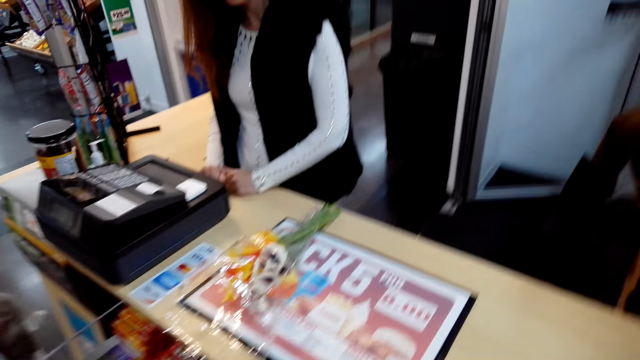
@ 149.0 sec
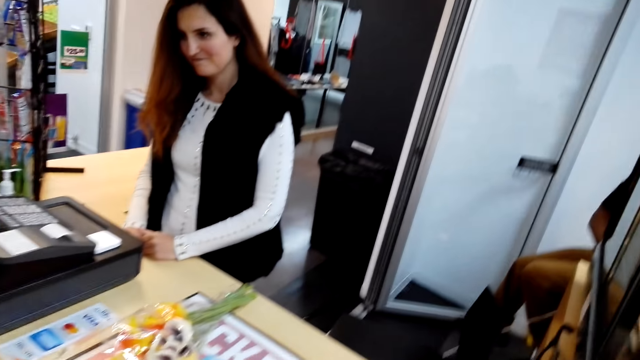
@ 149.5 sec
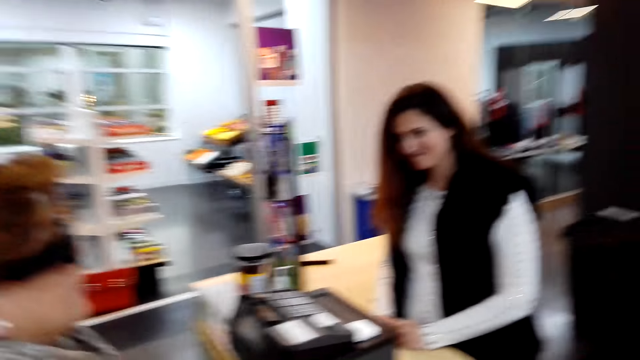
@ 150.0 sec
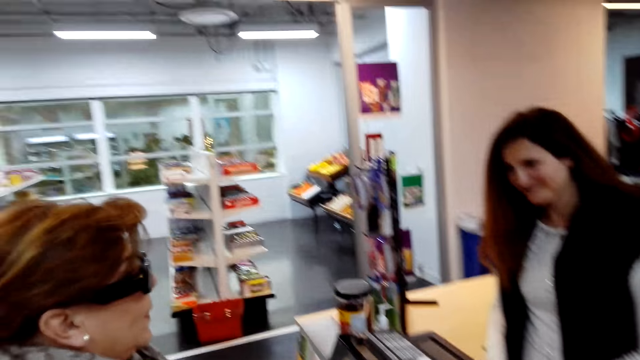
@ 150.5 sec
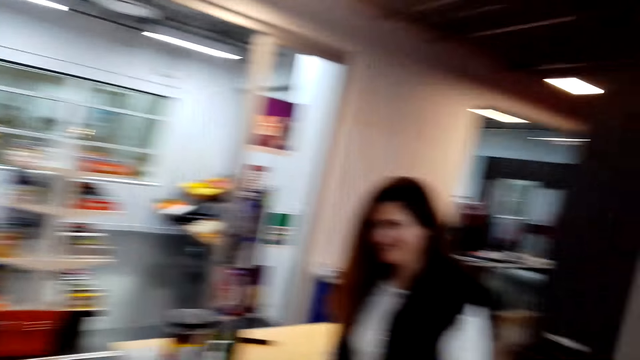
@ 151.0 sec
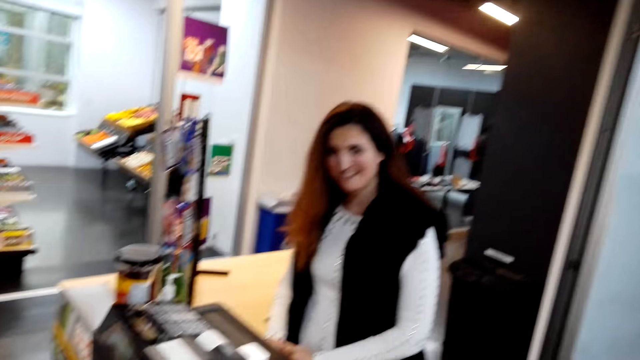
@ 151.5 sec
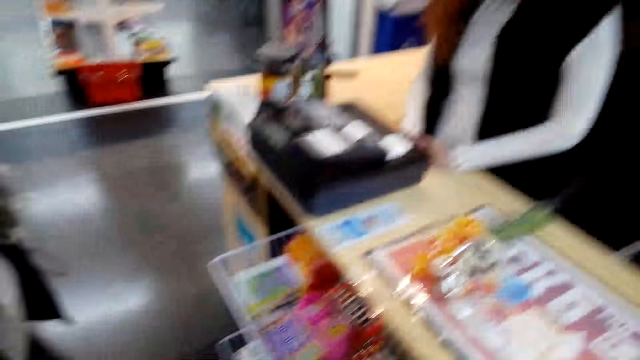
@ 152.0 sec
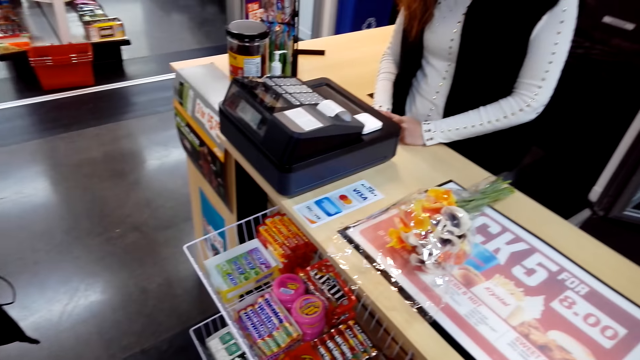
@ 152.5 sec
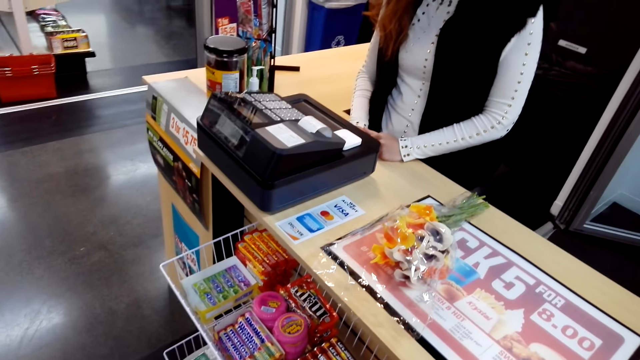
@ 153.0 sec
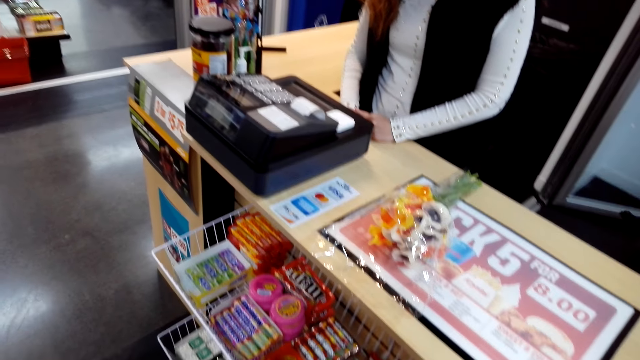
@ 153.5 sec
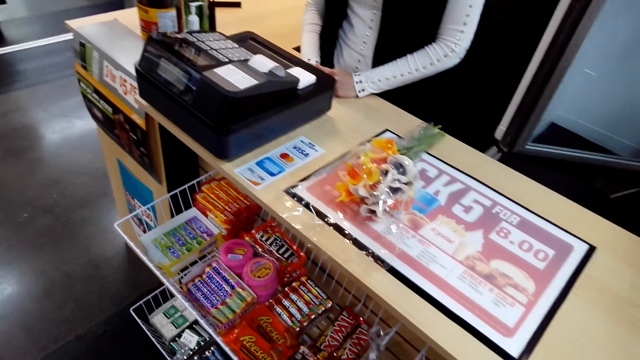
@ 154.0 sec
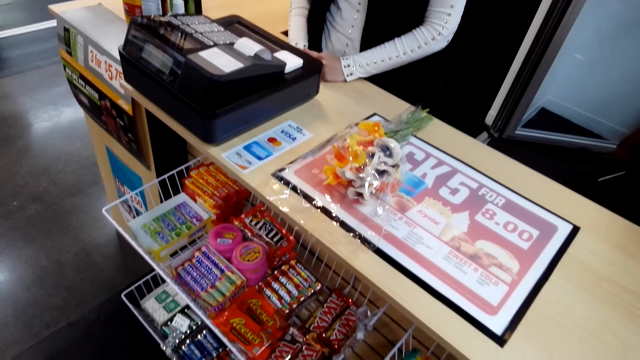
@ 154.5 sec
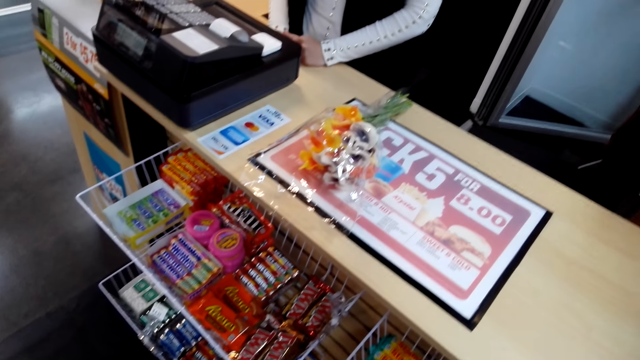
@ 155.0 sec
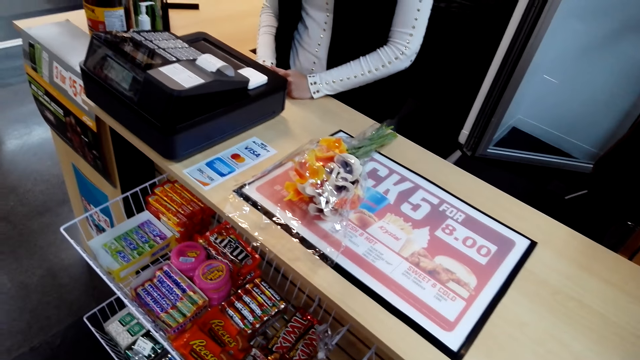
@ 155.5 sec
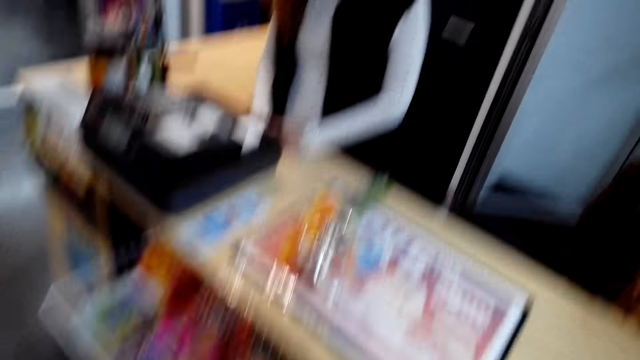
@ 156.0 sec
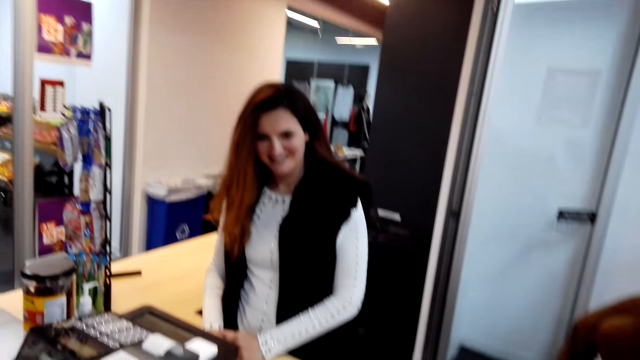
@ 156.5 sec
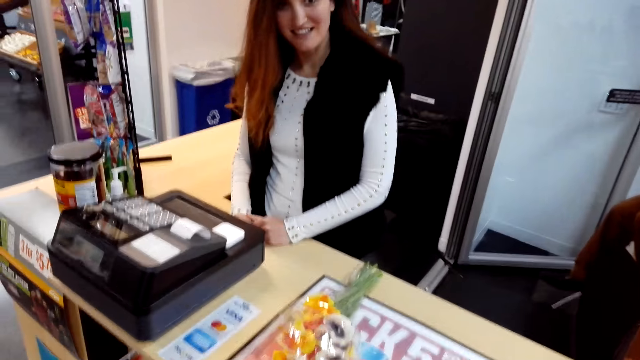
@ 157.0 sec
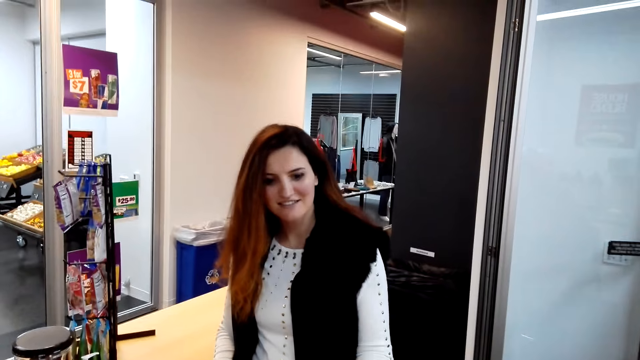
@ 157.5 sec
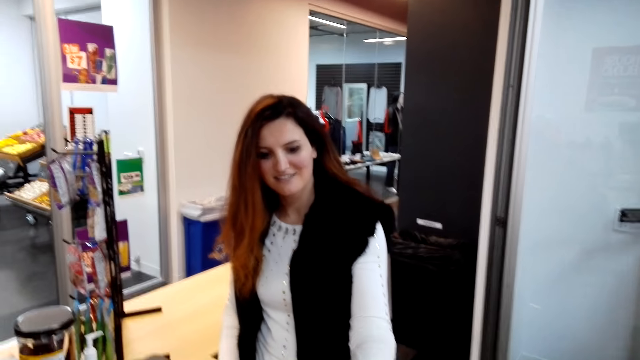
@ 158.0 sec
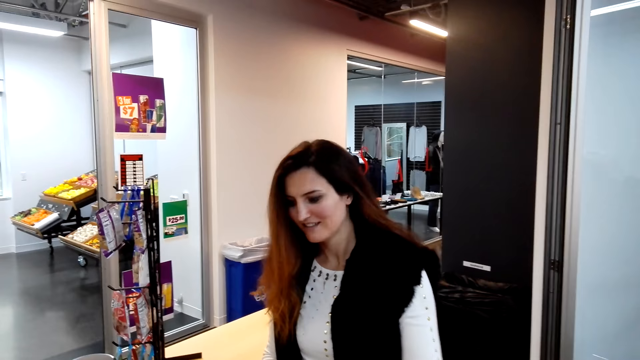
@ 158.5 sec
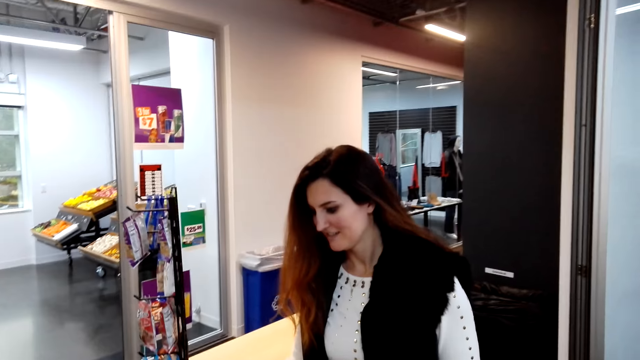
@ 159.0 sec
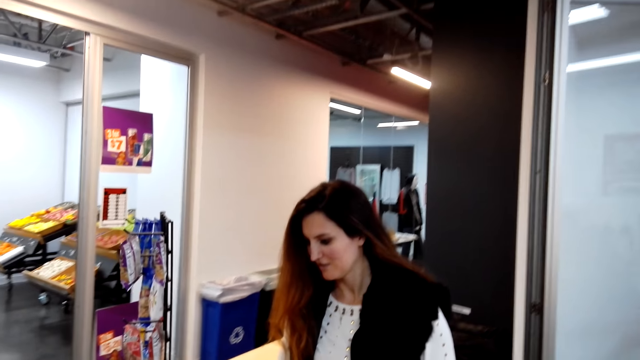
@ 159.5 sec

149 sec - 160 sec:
The camera wearer converses to a cashier and a lady. They talk with the cashier.

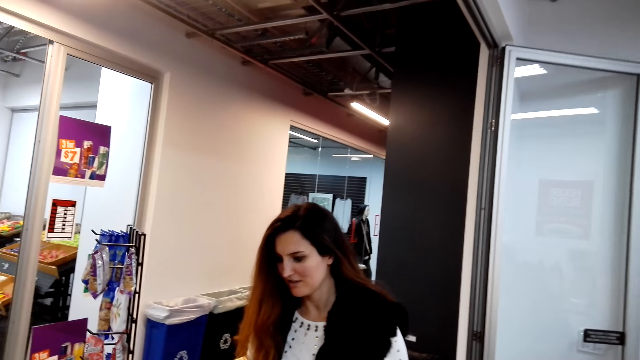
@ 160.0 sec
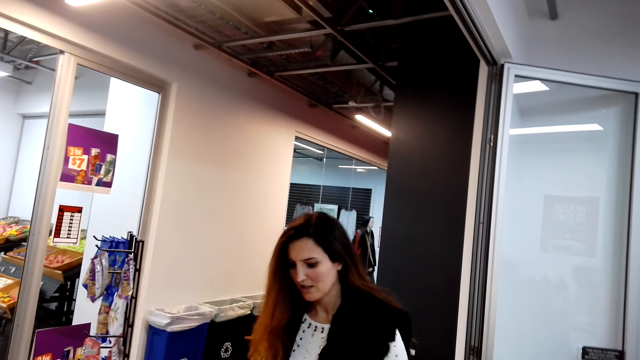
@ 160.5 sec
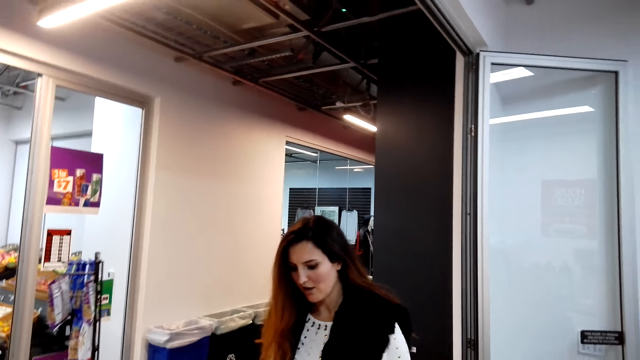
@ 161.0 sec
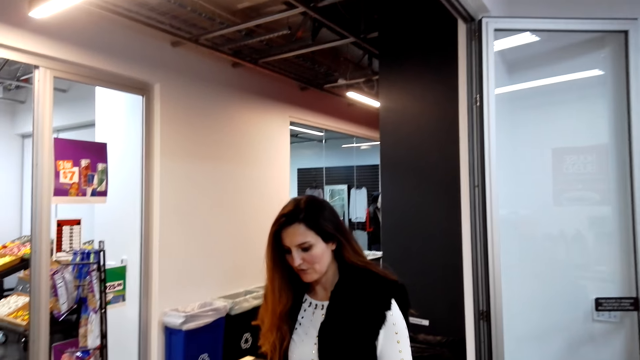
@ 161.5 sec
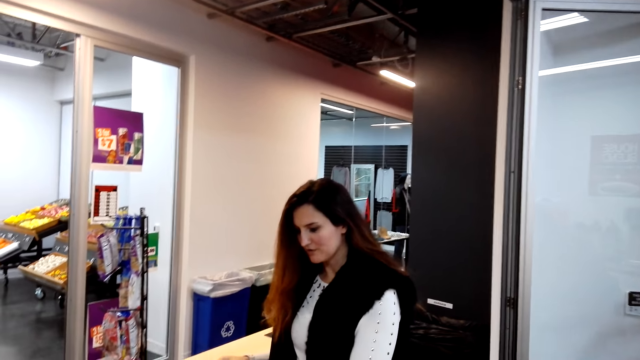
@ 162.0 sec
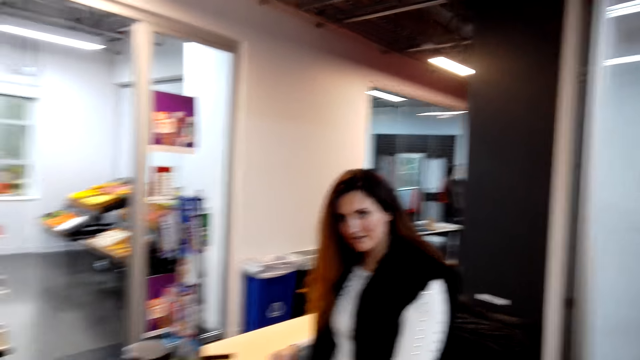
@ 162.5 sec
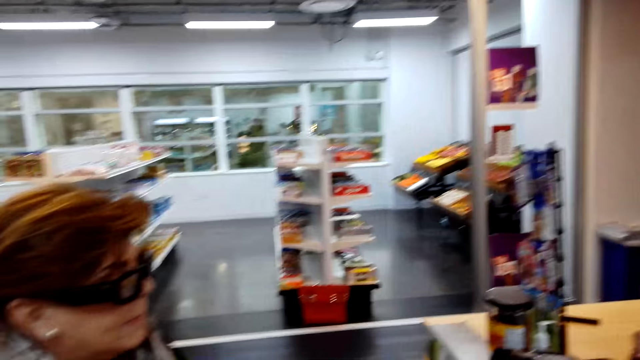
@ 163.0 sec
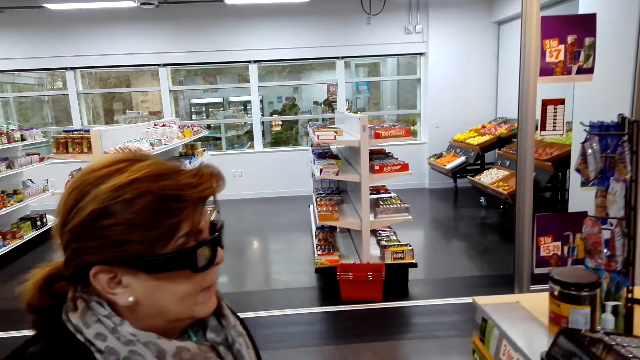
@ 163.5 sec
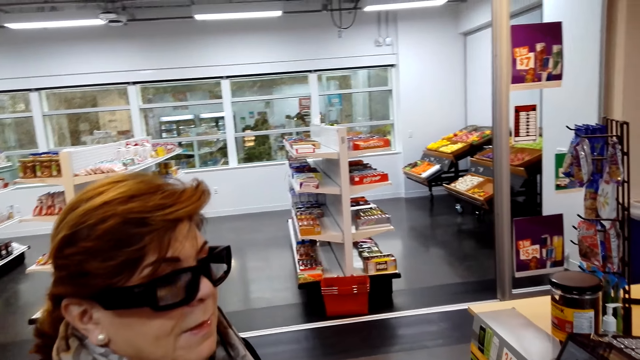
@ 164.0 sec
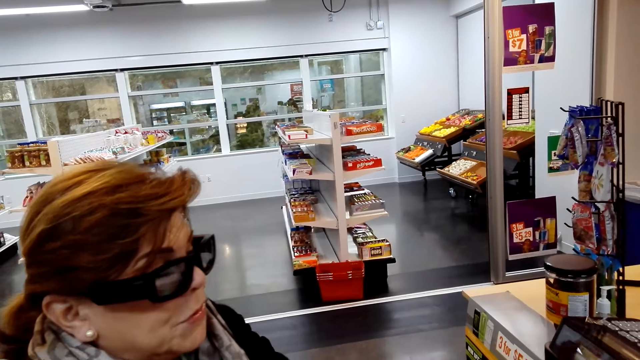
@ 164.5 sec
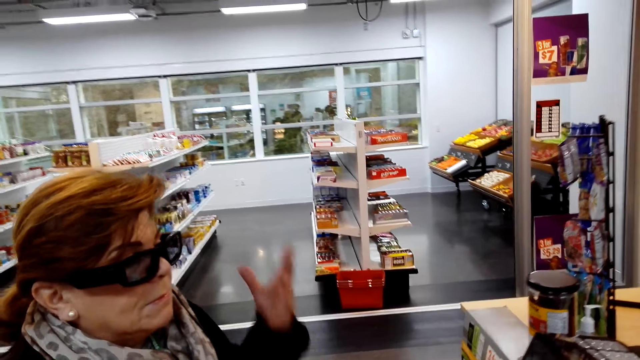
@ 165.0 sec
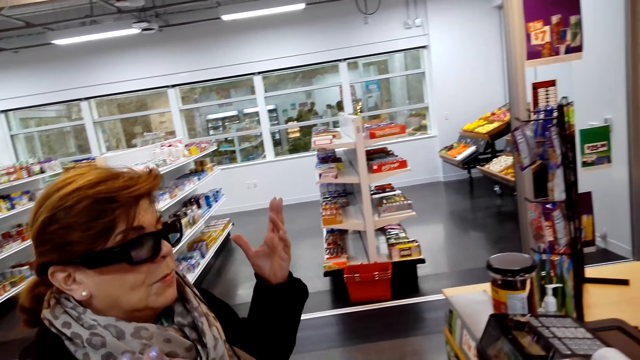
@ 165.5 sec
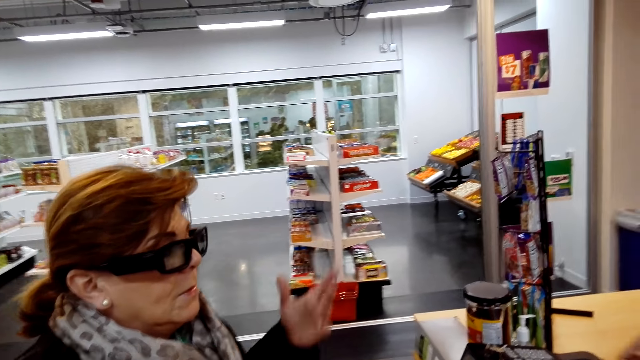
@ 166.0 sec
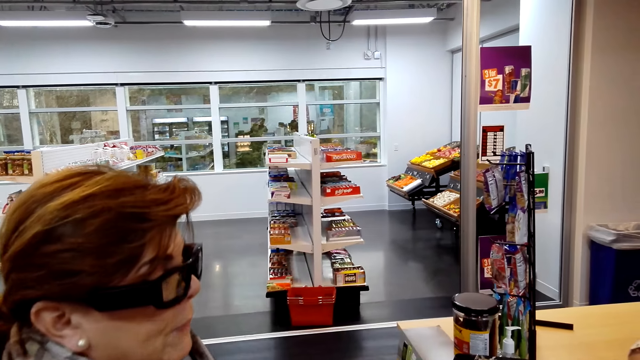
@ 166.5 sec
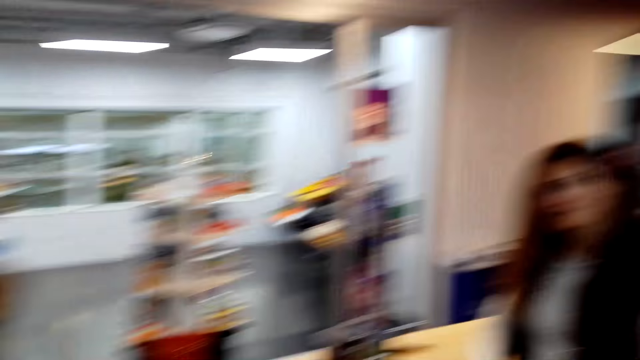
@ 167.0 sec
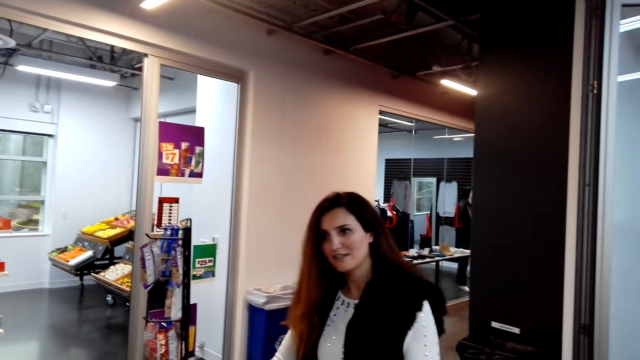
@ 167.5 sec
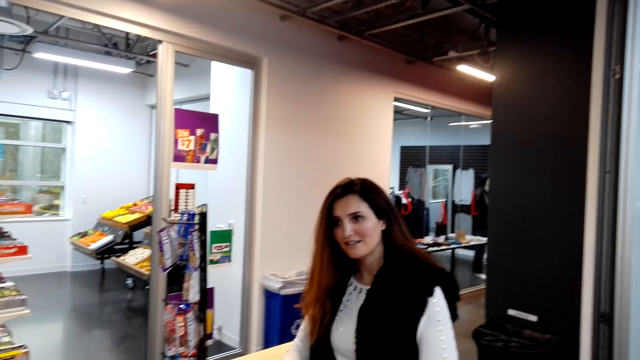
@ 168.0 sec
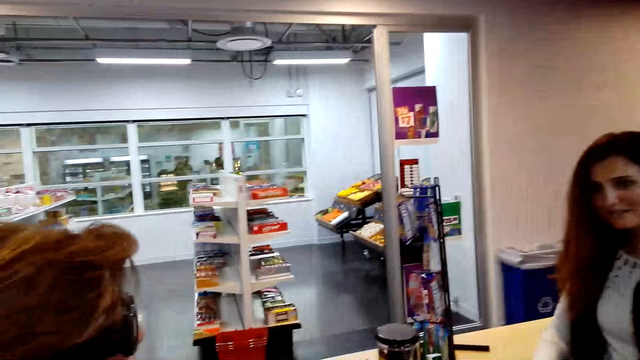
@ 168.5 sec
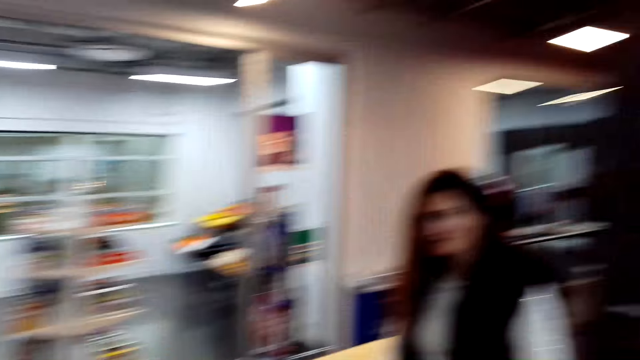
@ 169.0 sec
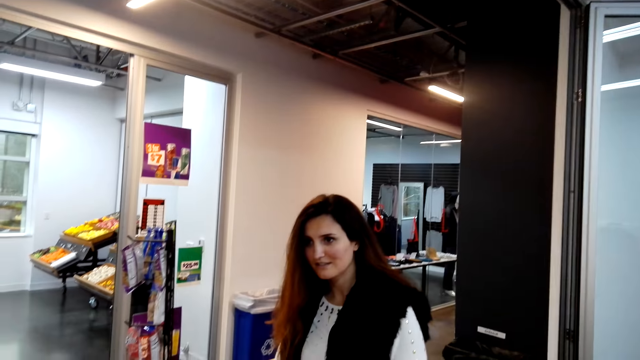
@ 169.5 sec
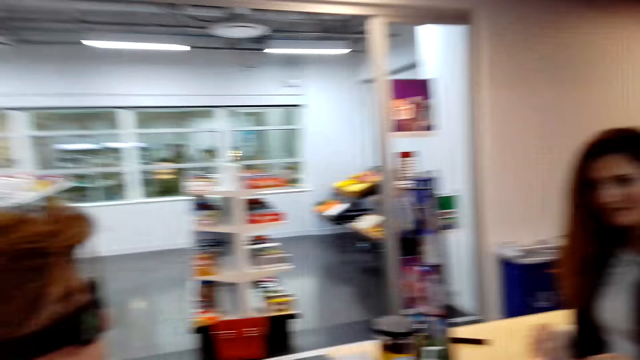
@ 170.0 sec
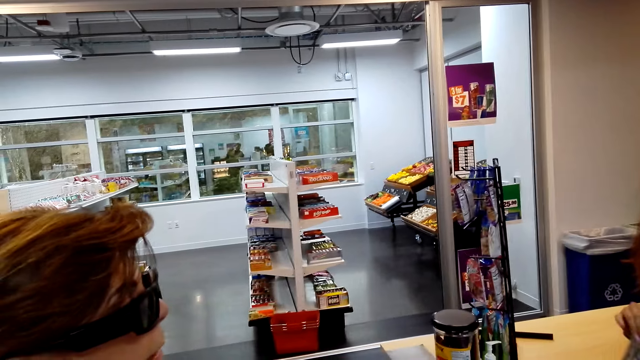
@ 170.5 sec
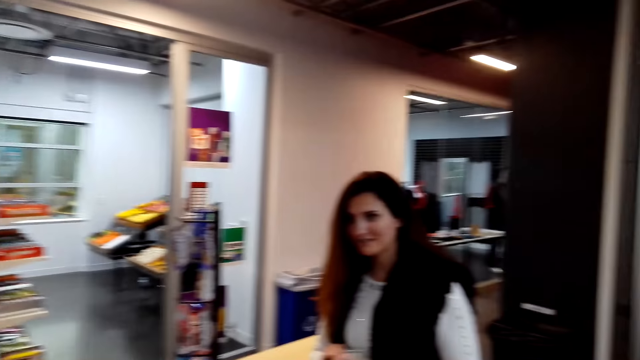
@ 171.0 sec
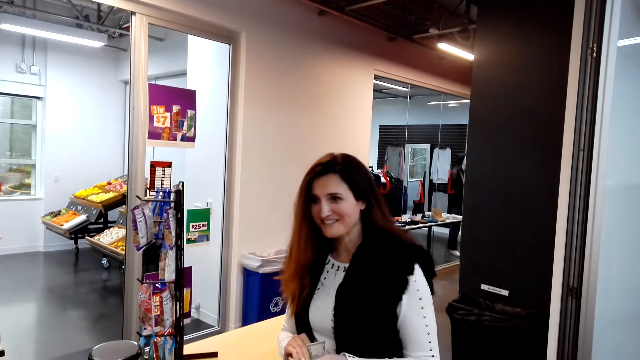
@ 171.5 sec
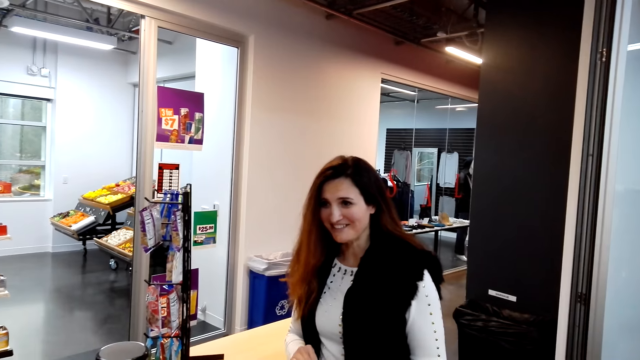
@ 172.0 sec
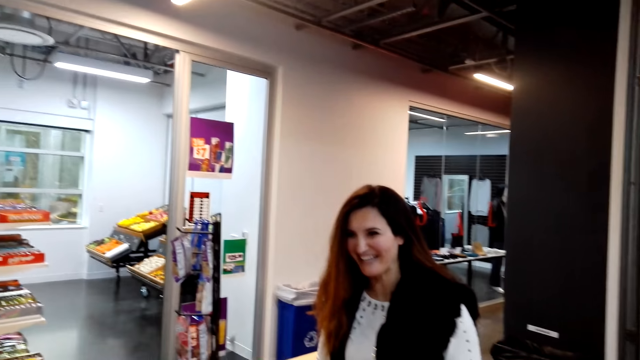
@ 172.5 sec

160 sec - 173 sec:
The camera wearer converses to the cashier and the lady. They look around. They talk with the cashier and the lady. They look around.
